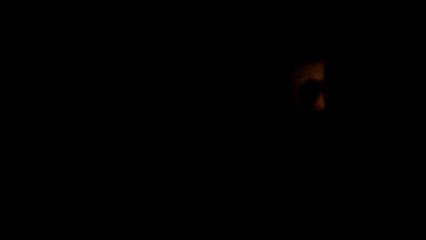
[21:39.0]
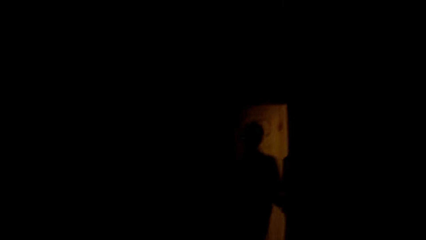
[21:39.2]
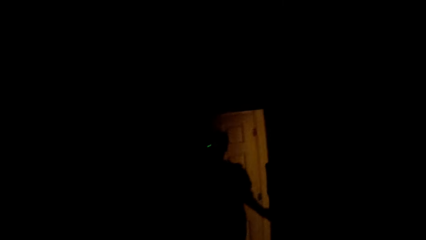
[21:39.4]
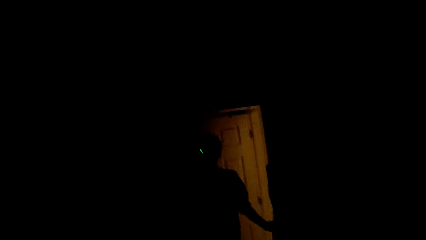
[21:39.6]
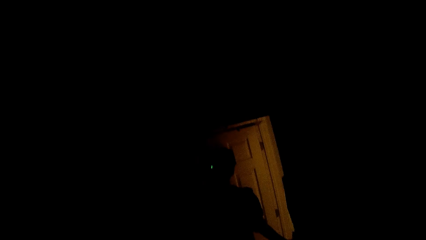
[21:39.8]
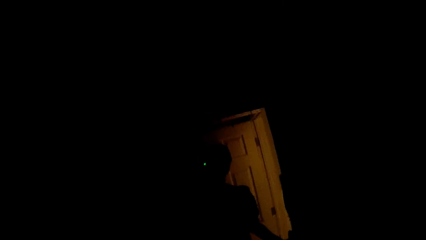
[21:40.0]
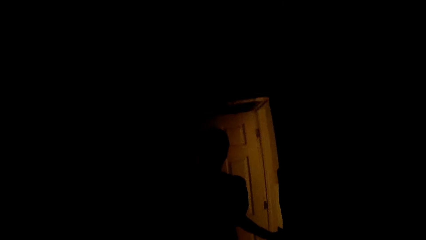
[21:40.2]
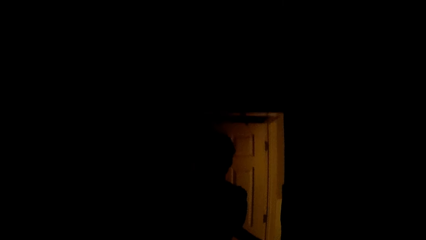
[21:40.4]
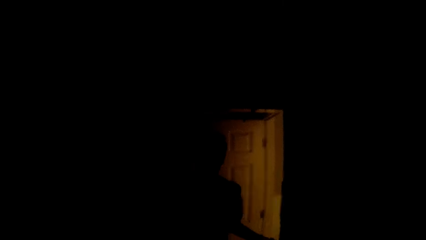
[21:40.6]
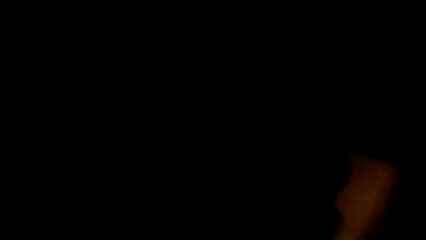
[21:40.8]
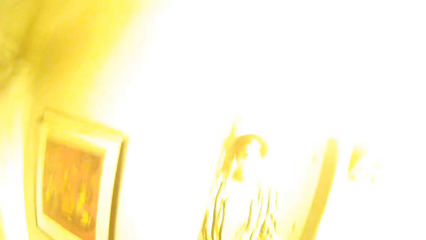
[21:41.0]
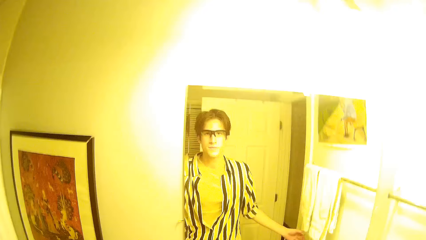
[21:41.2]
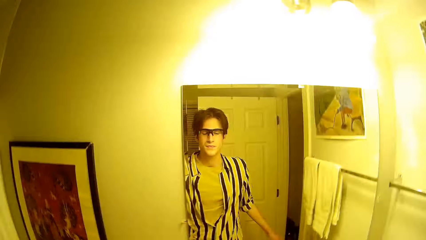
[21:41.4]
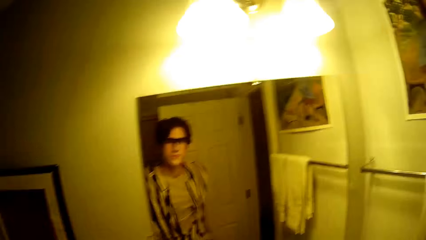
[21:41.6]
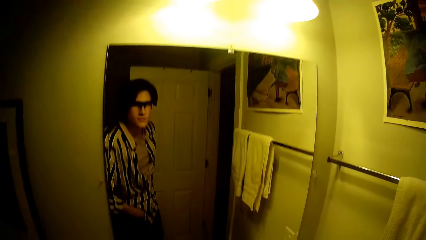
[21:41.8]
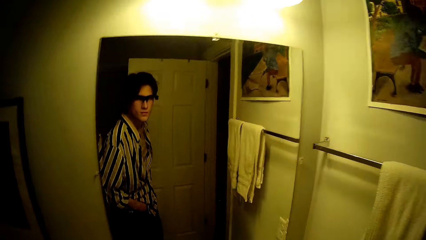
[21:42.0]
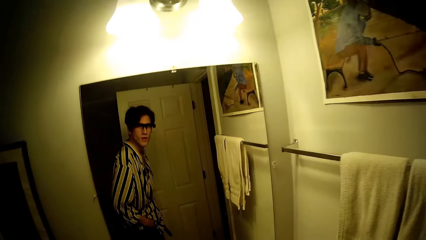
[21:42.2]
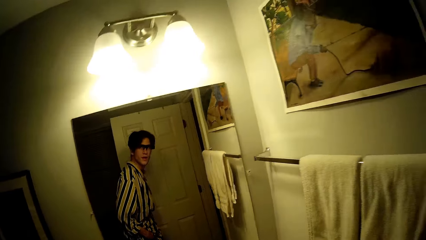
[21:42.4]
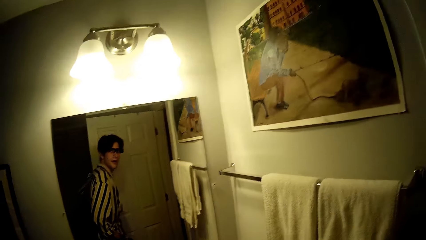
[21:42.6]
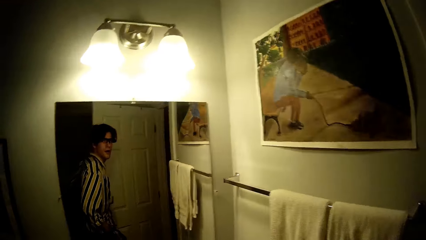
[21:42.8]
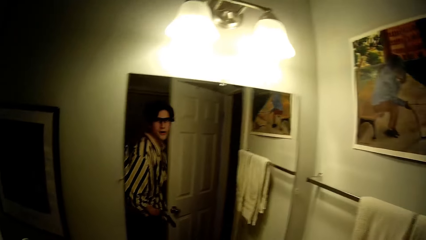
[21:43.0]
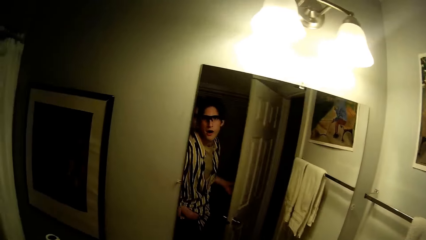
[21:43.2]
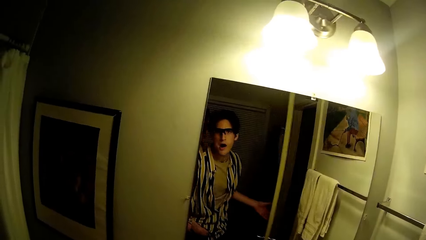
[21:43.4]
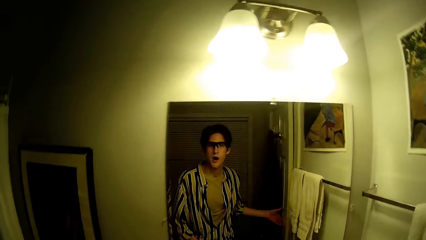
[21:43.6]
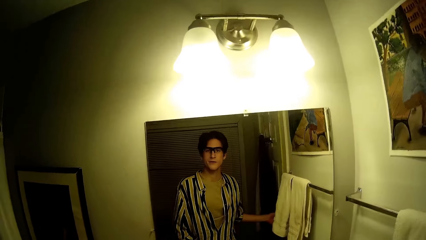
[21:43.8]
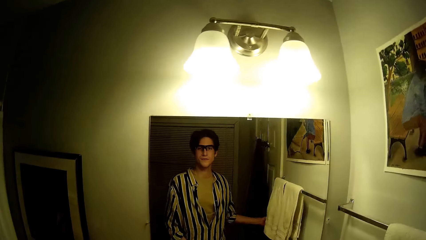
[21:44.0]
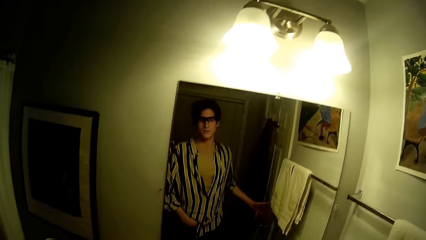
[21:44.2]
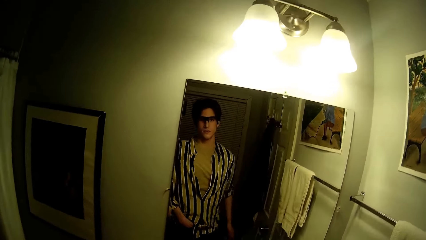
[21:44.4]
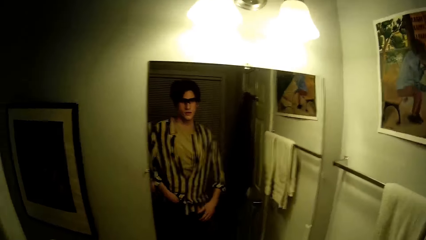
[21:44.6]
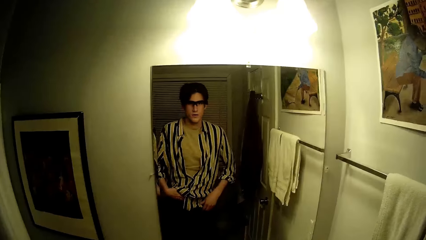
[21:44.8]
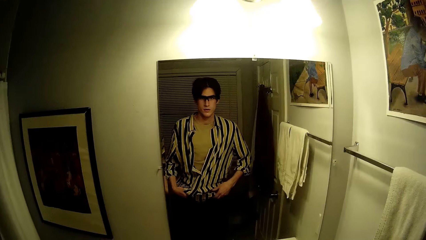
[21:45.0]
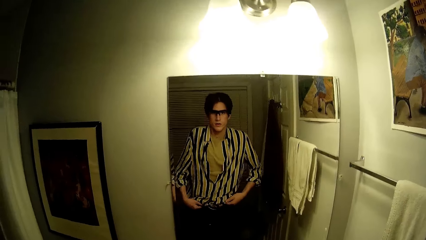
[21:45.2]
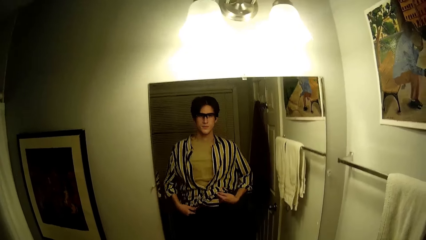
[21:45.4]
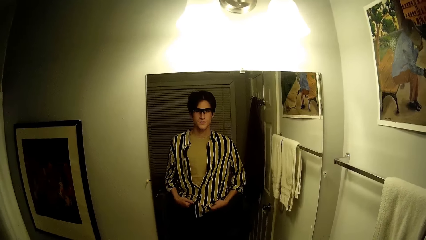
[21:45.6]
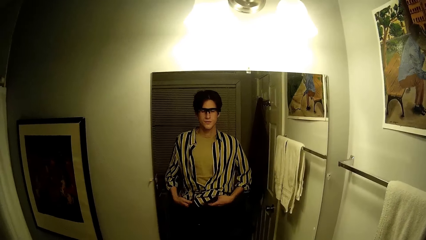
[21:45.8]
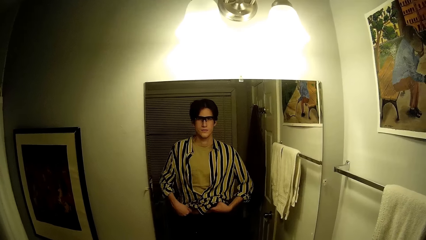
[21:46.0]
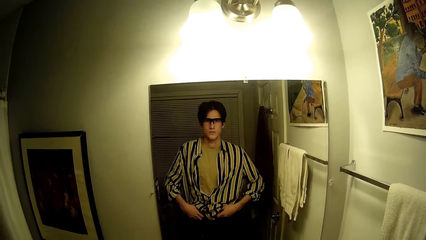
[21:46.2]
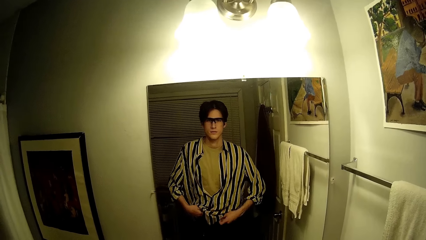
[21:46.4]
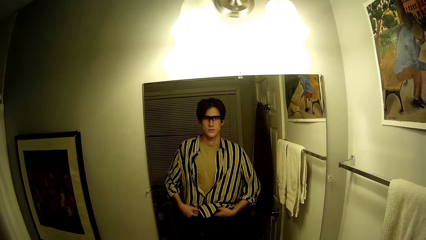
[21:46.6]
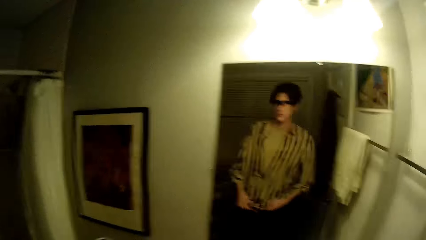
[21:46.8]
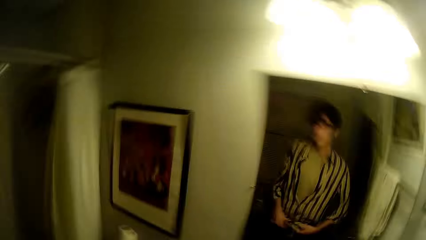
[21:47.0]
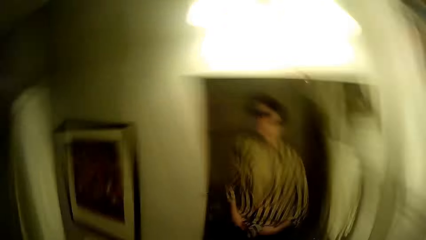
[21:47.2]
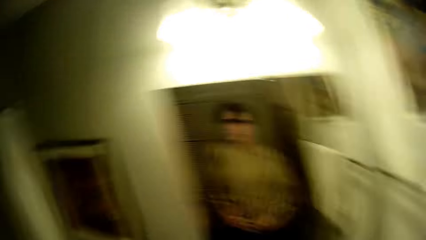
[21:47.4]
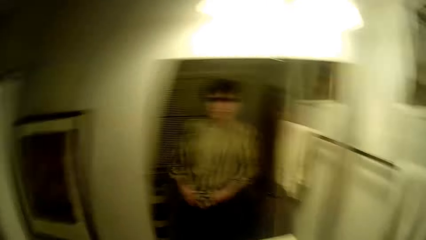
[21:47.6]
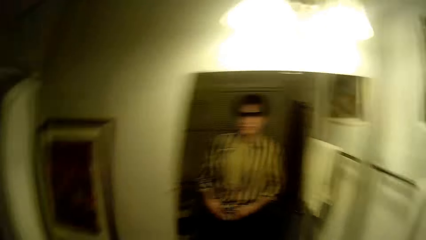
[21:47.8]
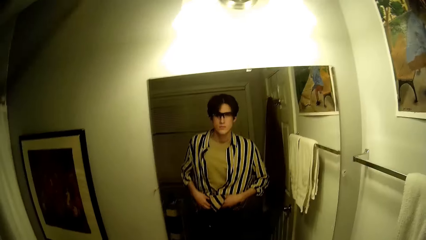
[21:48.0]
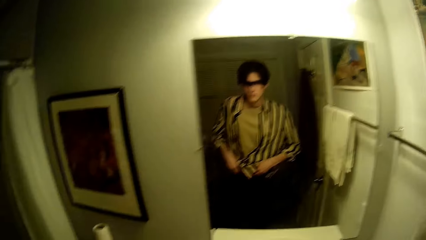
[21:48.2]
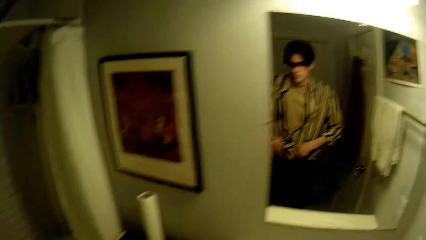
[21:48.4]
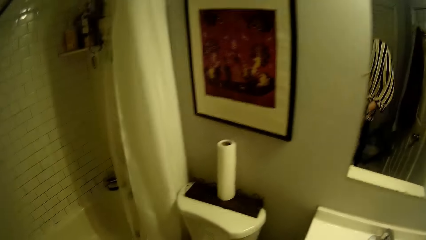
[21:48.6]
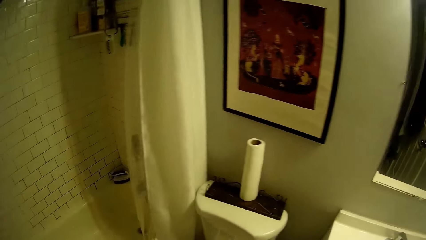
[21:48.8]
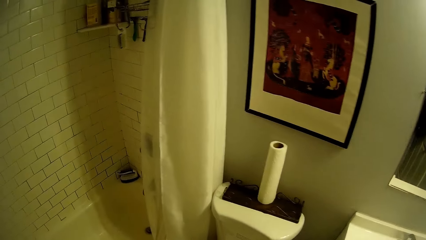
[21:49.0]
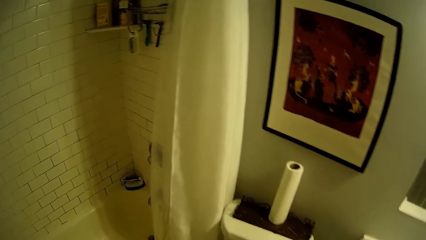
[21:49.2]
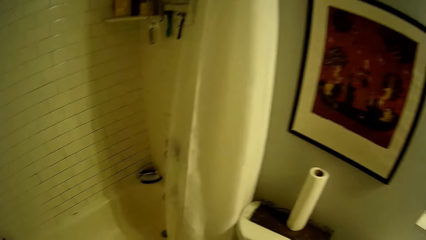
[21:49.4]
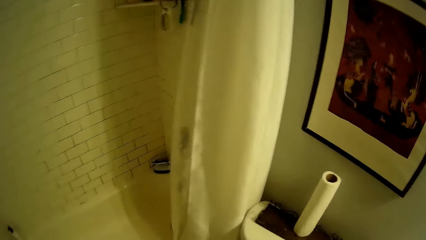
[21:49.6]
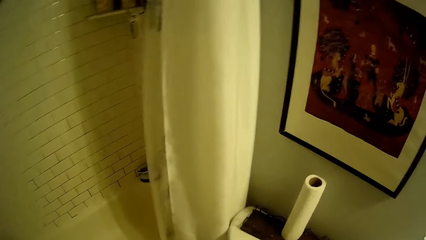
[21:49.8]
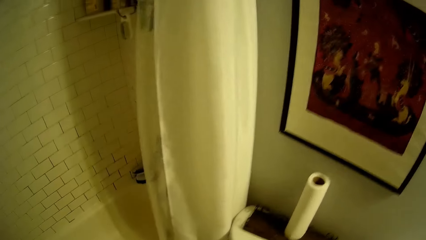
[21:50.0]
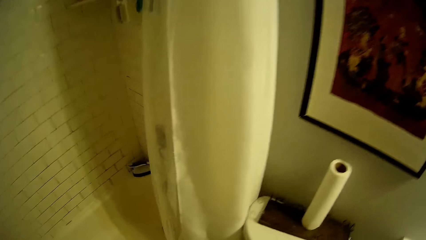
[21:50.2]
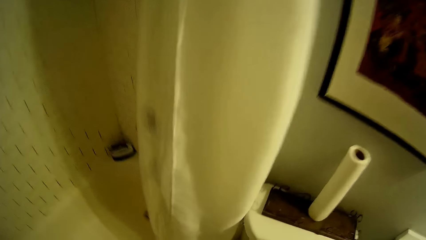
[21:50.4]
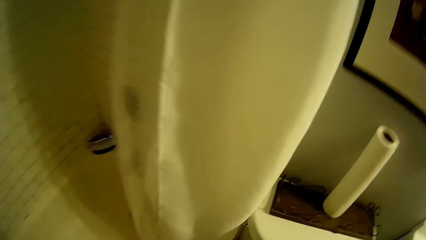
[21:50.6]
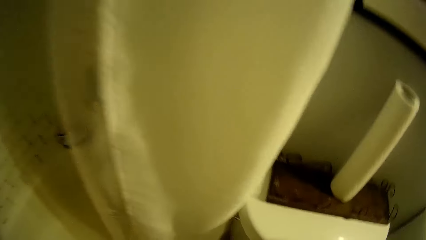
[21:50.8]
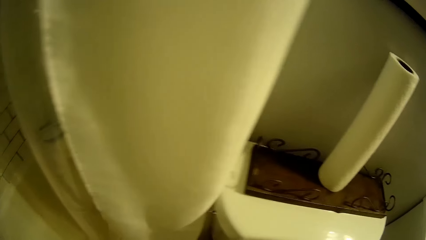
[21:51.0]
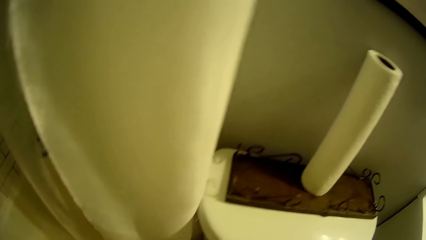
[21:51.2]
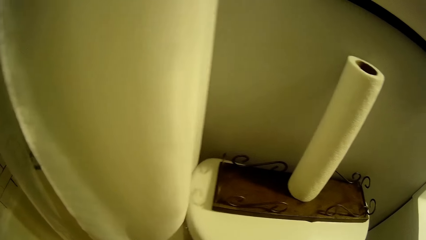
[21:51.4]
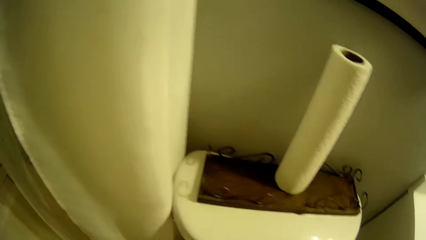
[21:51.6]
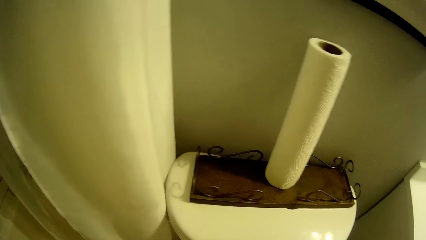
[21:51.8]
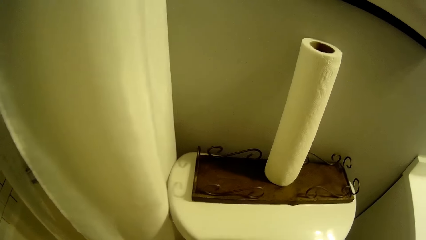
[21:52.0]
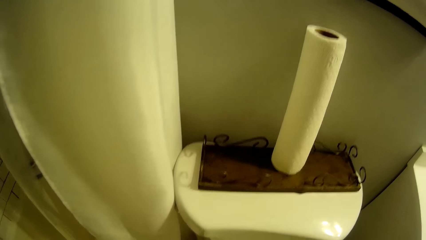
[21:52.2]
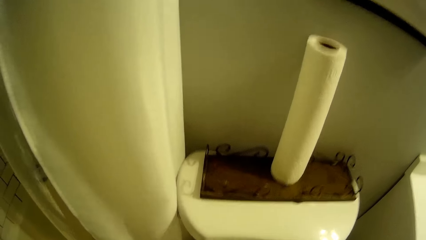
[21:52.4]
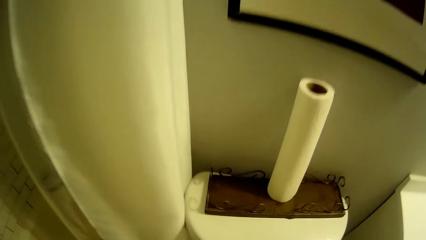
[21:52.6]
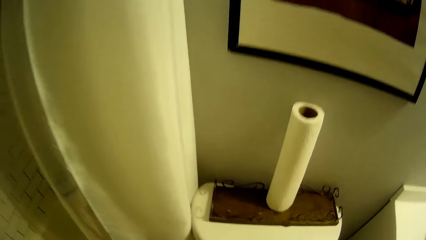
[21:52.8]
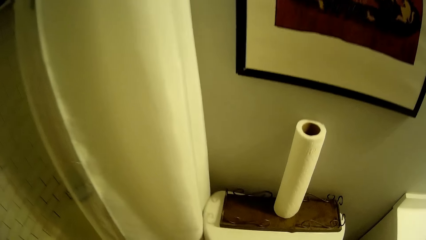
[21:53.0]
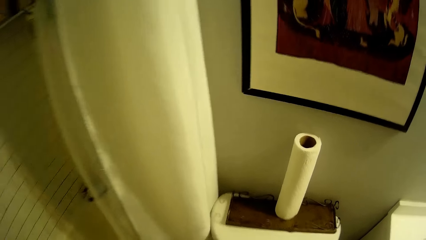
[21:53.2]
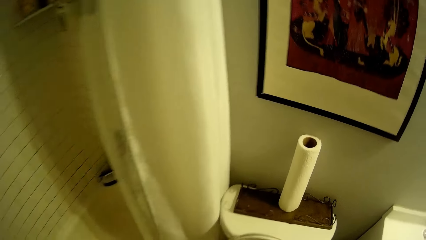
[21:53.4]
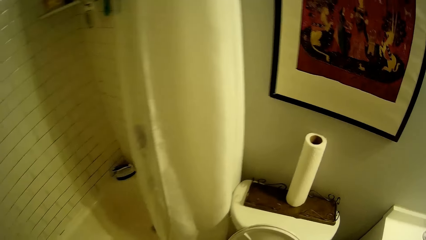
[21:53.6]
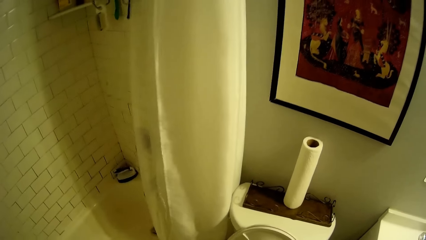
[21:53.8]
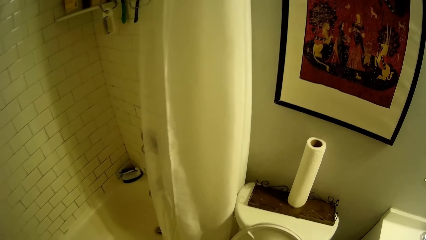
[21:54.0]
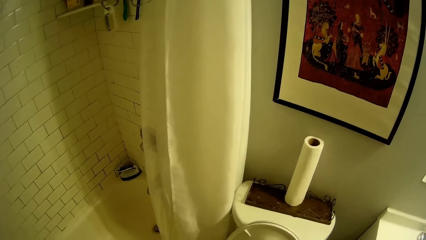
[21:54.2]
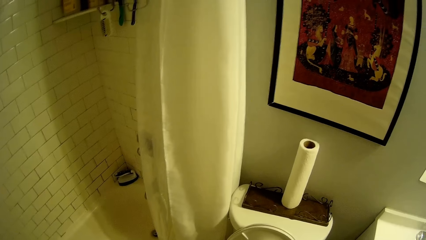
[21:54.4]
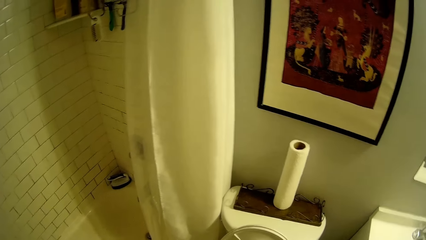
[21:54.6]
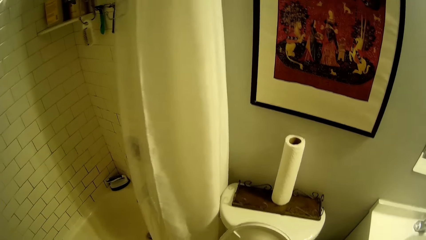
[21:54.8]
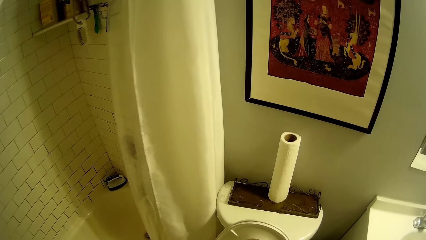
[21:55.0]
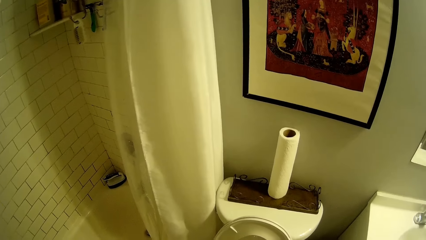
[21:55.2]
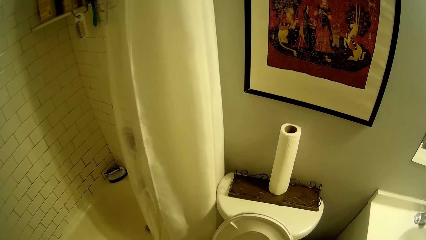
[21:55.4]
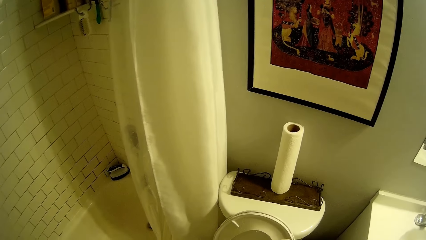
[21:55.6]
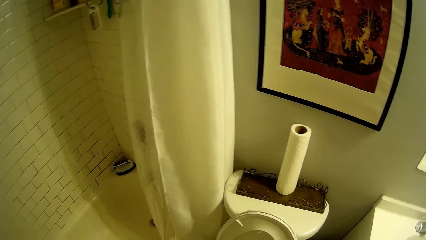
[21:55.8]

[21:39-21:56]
The camera wearer walks into a restroom. He closes the door with his right hand. He adjusts his shirt and trouser. He holds his shirt.
